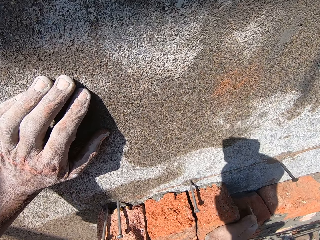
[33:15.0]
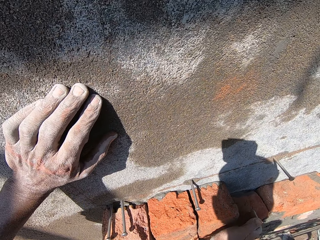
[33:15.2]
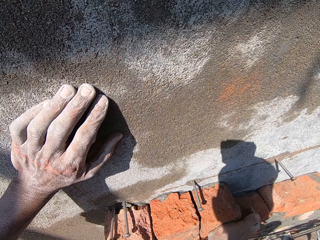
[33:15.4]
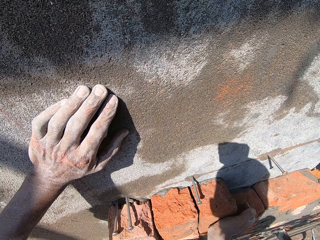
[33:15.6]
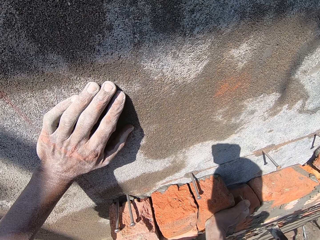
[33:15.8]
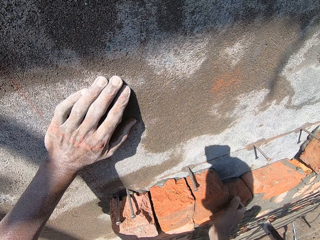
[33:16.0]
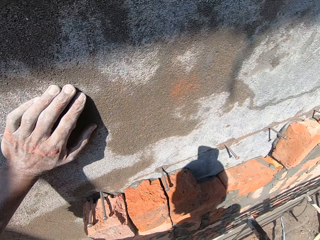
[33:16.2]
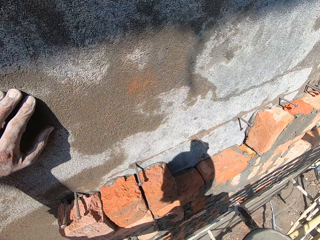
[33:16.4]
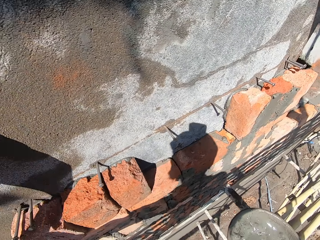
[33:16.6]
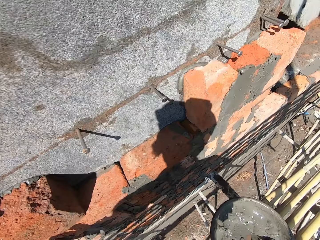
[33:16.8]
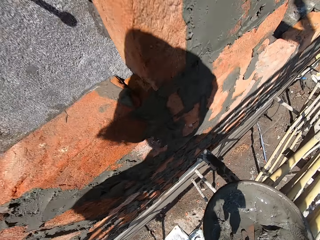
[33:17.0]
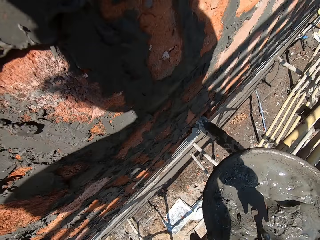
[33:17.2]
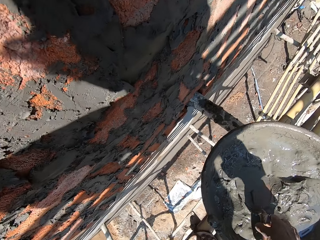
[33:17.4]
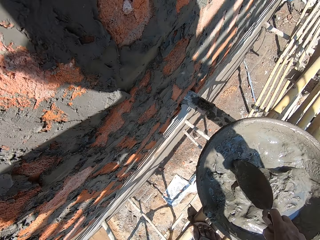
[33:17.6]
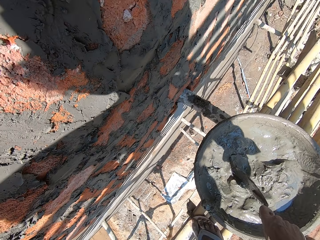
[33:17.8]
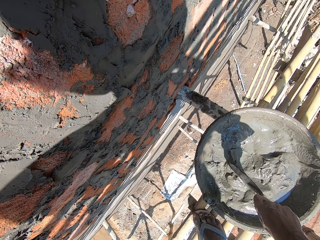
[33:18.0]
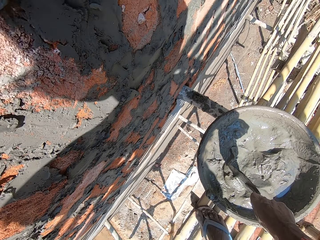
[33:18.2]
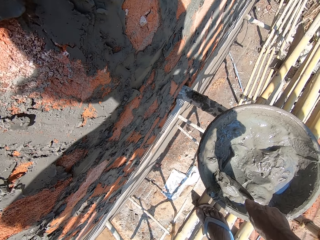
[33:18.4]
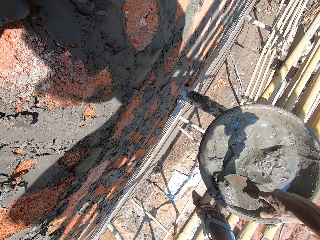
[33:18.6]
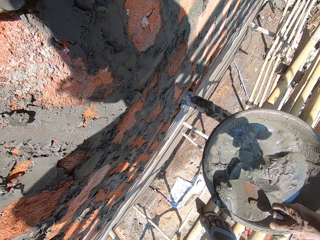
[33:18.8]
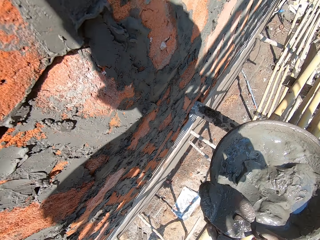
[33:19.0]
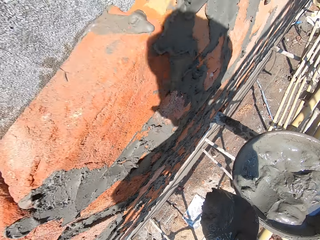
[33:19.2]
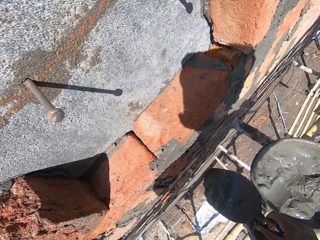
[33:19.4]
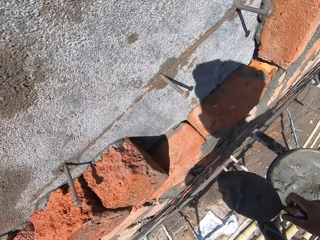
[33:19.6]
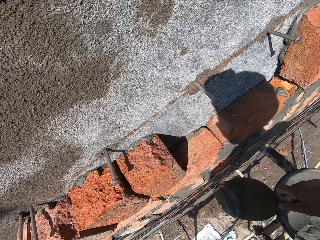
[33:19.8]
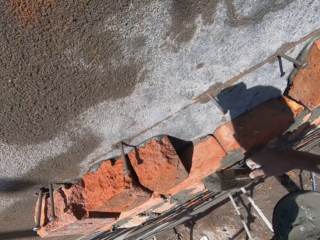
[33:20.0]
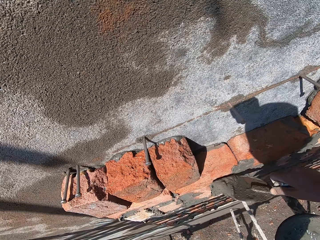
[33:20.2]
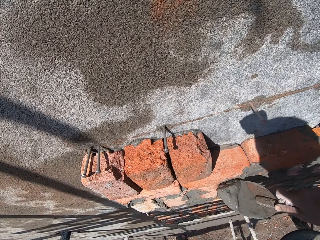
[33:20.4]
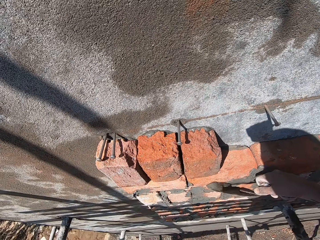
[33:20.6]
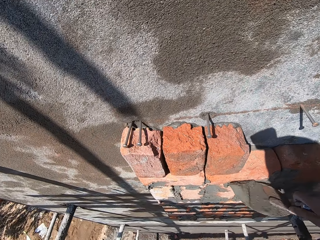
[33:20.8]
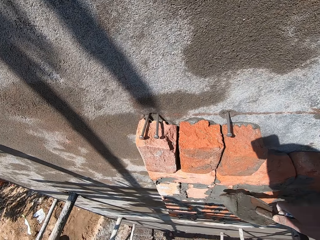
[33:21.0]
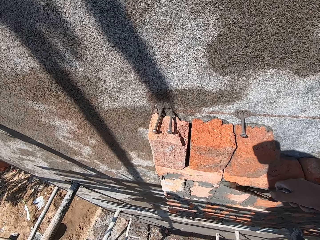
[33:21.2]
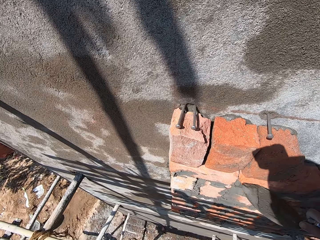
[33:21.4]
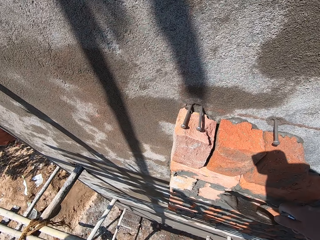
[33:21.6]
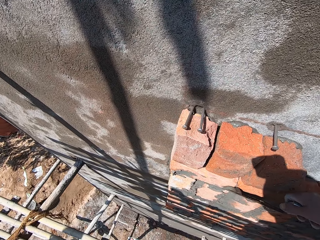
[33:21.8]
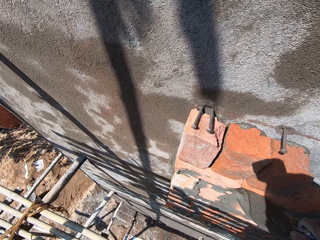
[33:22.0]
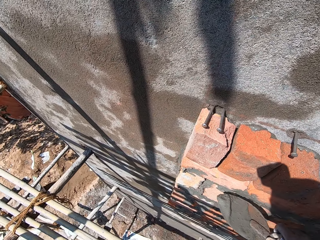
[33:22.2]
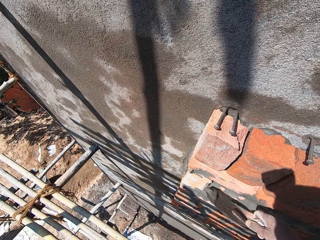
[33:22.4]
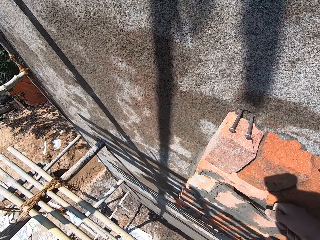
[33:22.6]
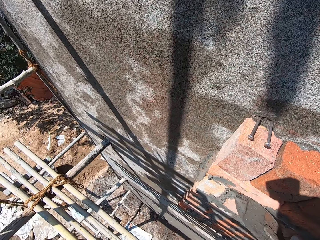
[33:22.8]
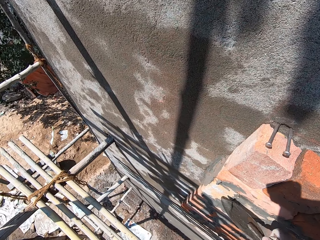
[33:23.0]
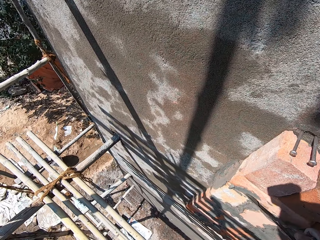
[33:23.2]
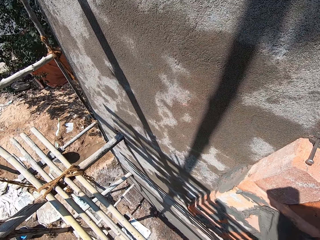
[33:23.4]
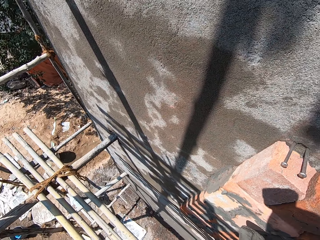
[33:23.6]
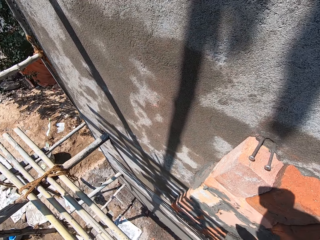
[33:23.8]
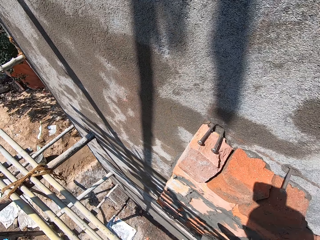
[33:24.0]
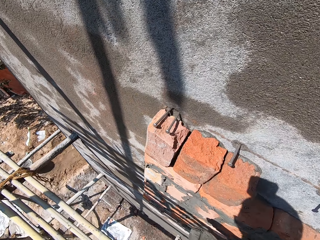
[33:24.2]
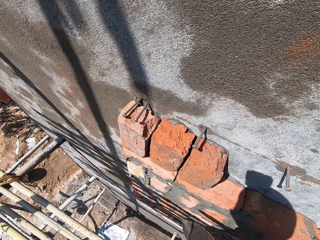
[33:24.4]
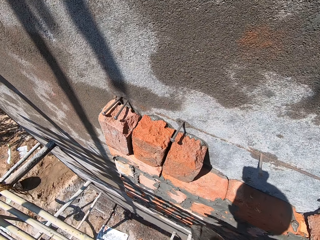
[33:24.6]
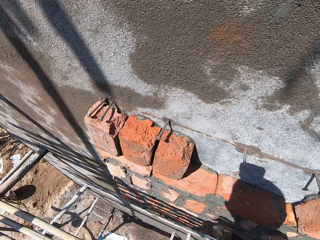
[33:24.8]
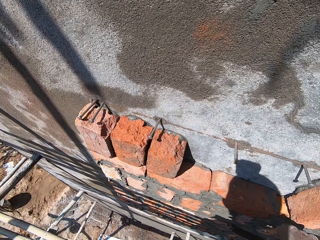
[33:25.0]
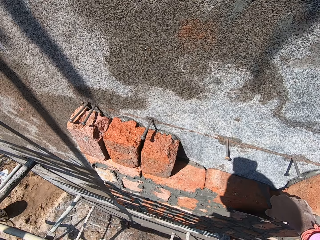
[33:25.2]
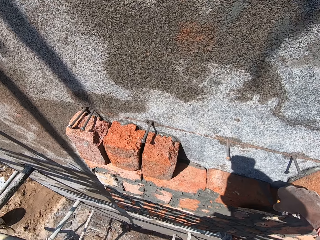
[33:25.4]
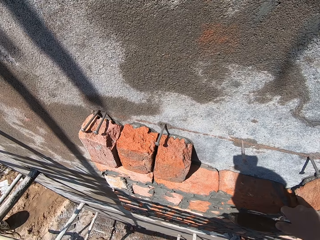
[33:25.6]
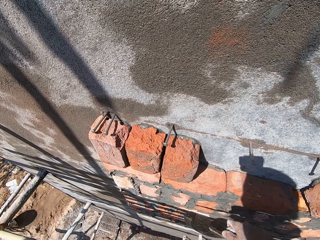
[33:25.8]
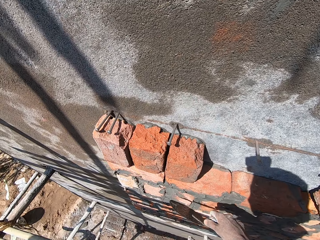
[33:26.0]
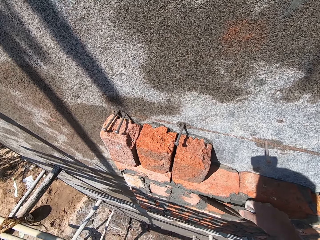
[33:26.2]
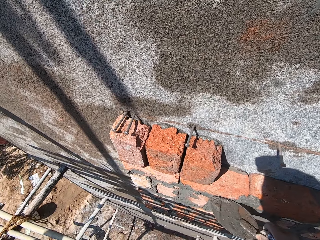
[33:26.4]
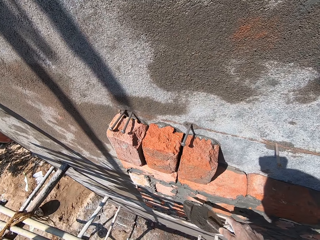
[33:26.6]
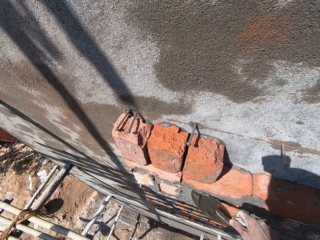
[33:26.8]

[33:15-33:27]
The camera wearer picks the hand trowel in the cement pan with his right hand. He picks mortar from the cement pan with the hand trowel in his right hand. He places the mortar on a brick on the wall with the hand trowel in his right hand.

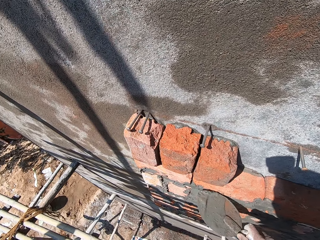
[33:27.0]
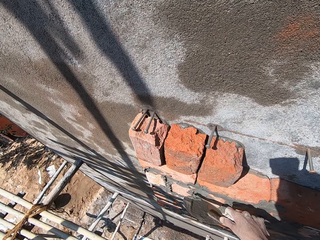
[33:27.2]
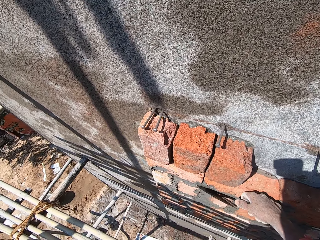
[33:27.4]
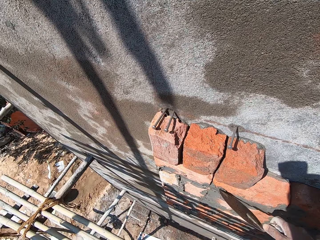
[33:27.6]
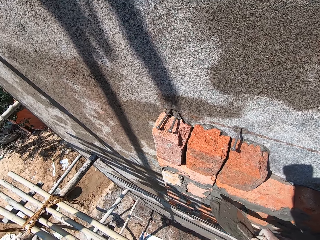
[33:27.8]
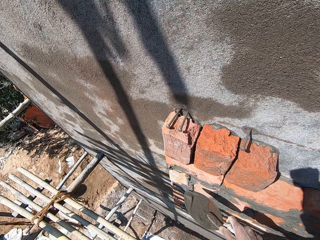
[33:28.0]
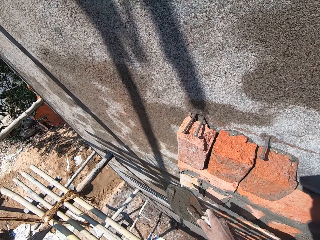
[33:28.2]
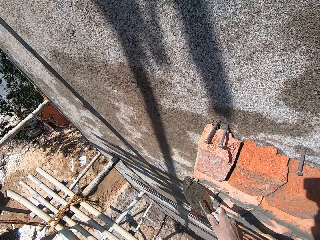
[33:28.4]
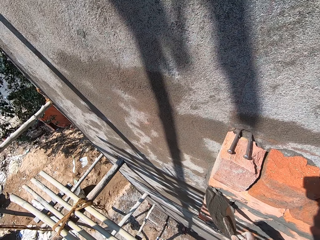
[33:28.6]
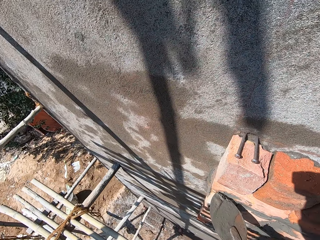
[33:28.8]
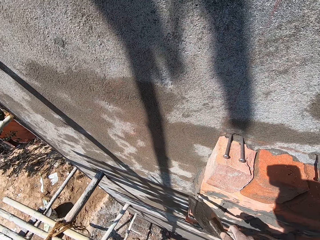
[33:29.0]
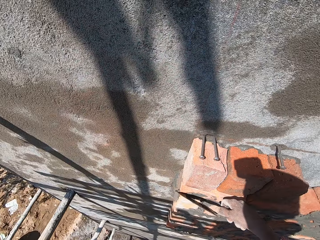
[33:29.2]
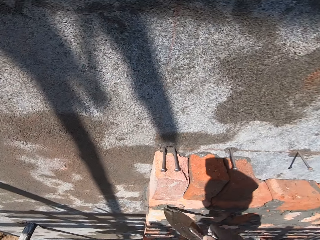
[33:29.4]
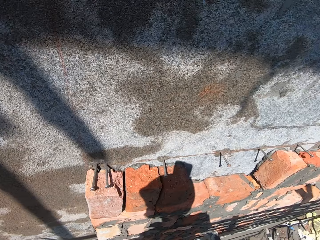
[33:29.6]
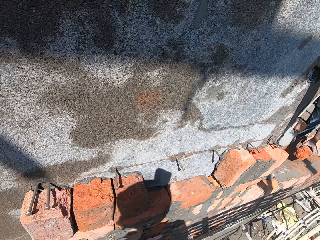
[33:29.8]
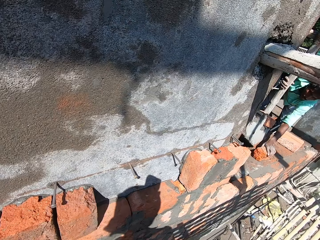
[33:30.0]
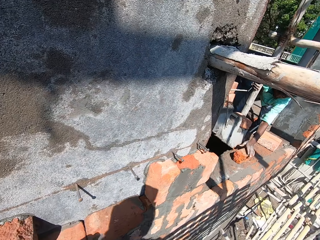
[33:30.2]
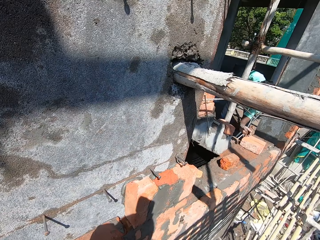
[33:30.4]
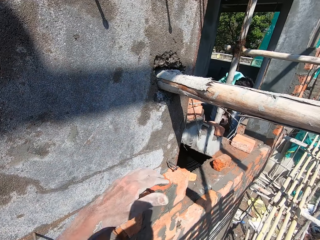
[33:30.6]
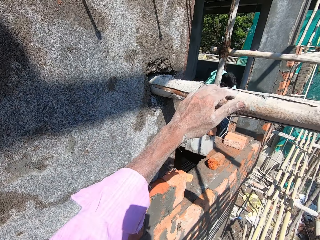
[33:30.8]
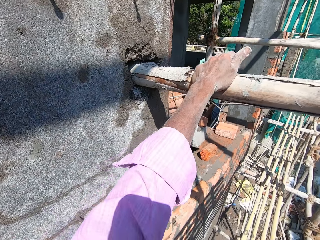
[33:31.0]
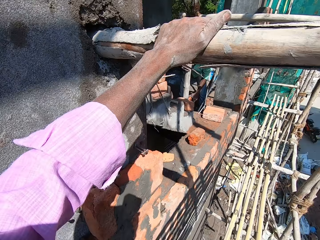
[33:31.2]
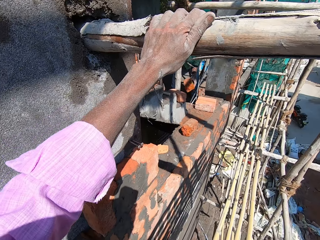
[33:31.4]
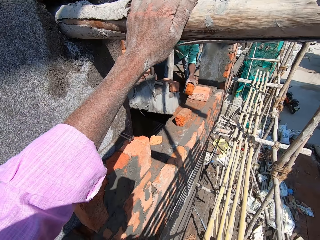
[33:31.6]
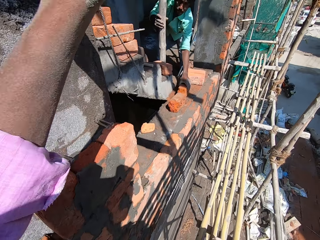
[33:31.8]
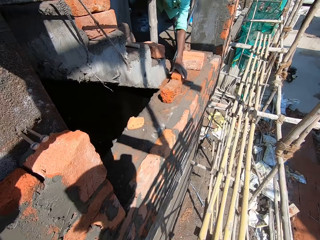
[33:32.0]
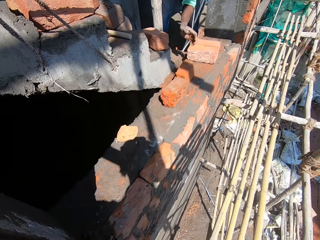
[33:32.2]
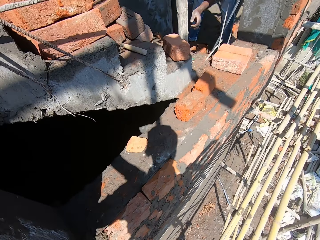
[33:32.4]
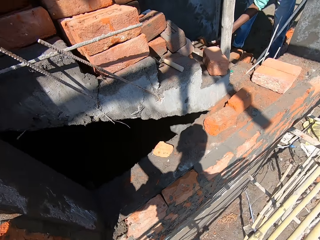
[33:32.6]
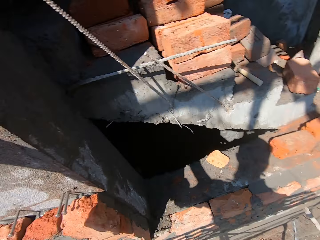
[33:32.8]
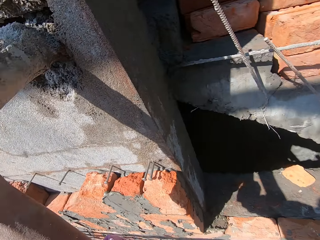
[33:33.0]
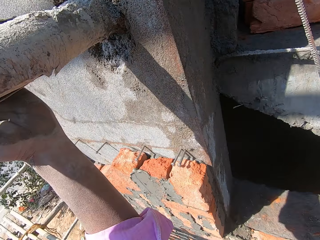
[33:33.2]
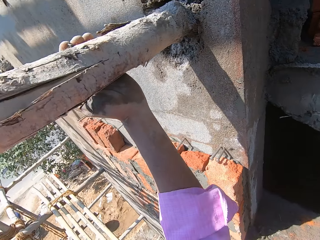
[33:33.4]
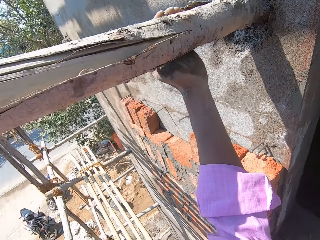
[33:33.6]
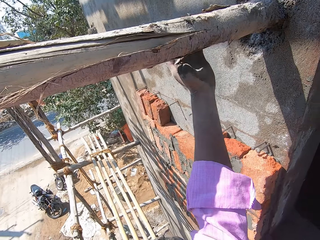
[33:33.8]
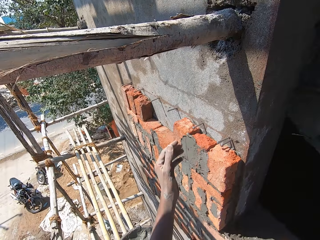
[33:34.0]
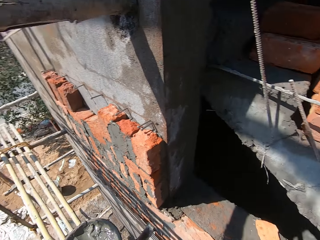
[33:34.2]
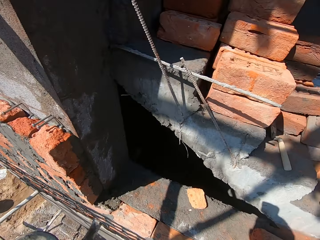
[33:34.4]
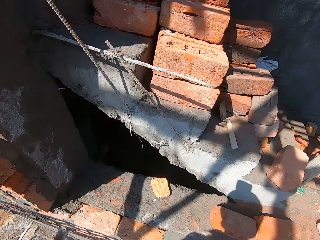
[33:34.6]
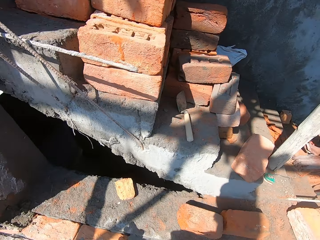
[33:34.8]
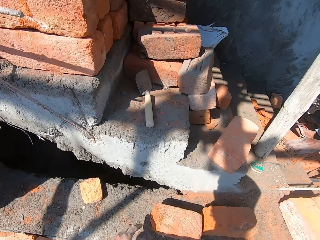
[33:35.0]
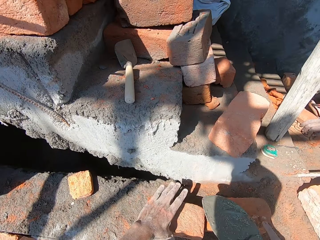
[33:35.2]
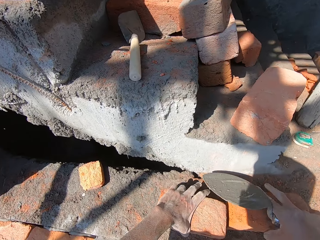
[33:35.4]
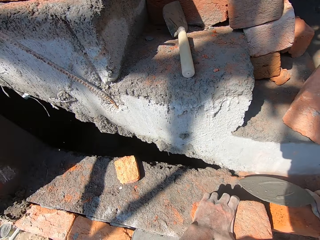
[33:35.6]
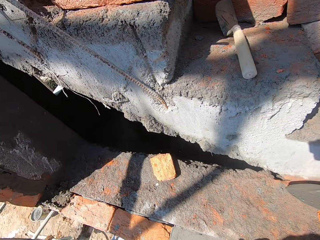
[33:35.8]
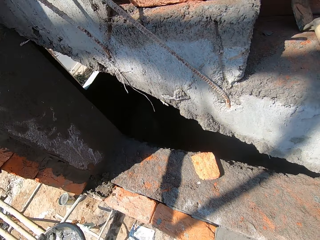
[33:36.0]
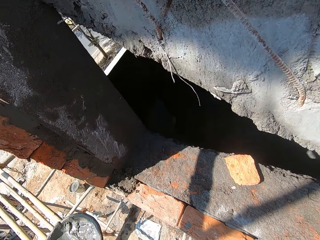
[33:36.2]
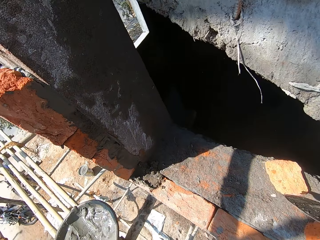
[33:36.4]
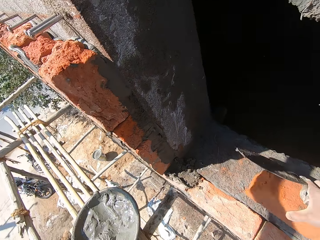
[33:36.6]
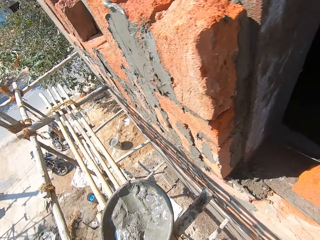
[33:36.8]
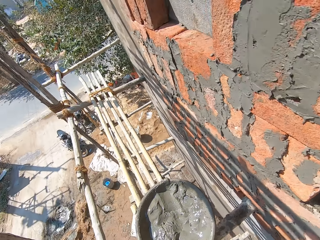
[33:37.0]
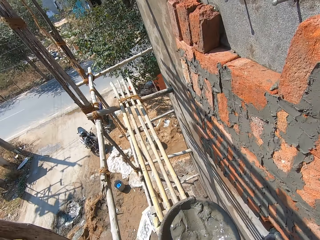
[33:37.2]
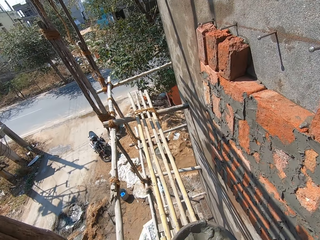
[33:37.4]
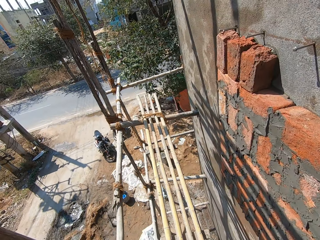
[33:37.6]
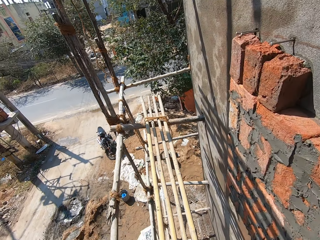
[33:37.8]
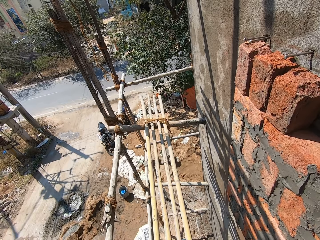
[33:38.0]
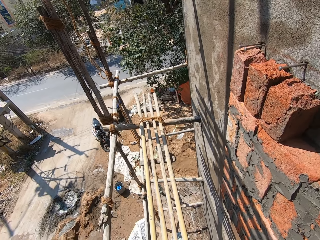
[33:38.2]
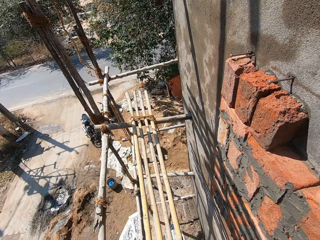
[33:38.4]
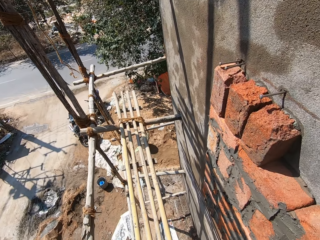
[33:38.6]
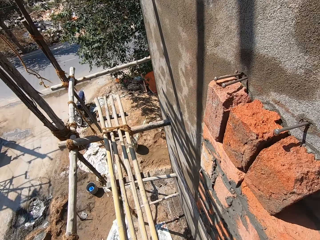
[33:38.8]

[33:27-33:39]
A man drops a brick on the floor with his left hand. The camera wearer holds a bamboo with his left hand. He touches the scaffold. The man drops a brick on the floor with his left hand. The man interacts with the camera wearer. The camera wearer turns backwards. He picks a brick on the floor with his left hand, picks a brick on the floor with his right hand, drops the brick on the floor with his right hand, and walks on the scaffold.
